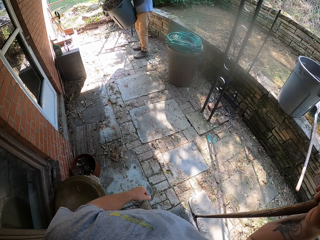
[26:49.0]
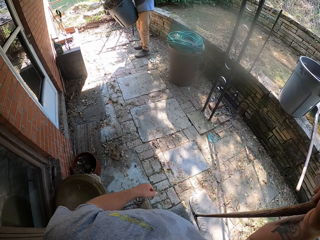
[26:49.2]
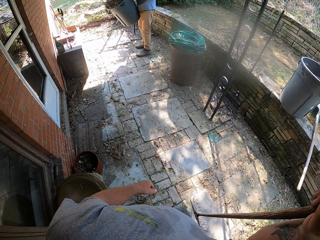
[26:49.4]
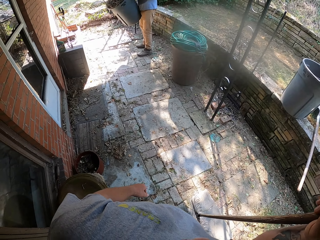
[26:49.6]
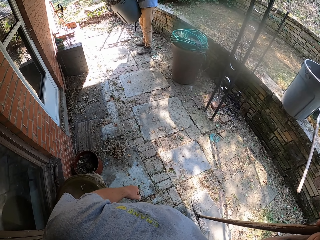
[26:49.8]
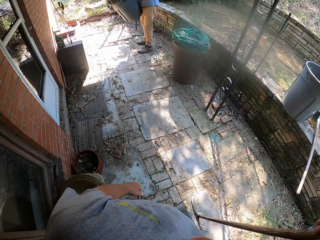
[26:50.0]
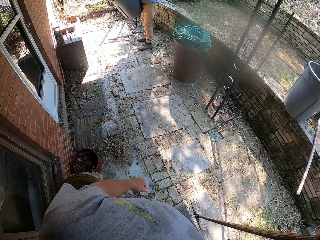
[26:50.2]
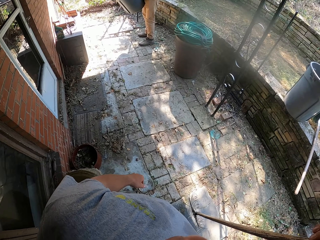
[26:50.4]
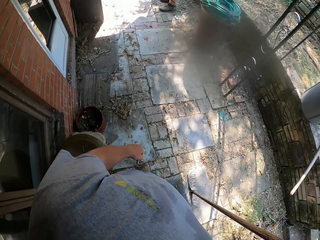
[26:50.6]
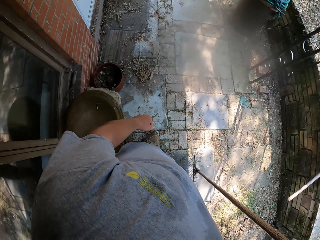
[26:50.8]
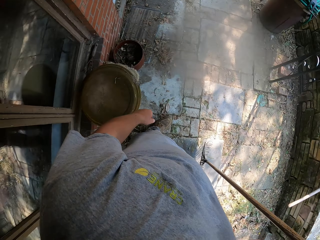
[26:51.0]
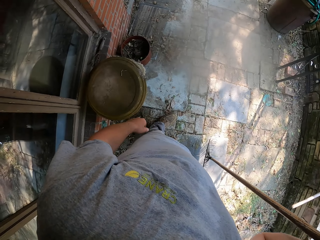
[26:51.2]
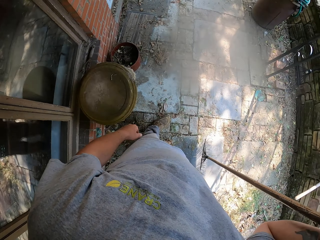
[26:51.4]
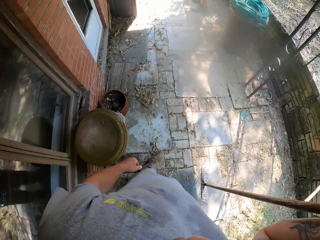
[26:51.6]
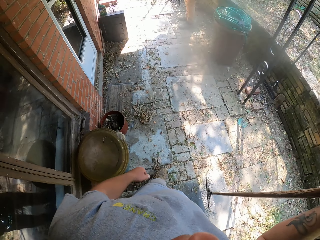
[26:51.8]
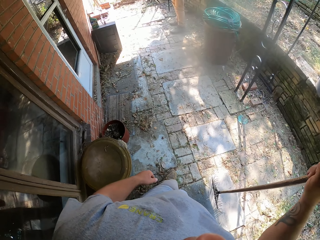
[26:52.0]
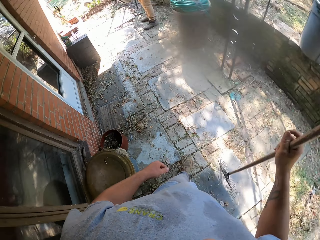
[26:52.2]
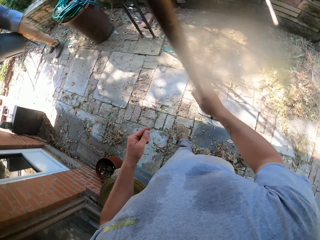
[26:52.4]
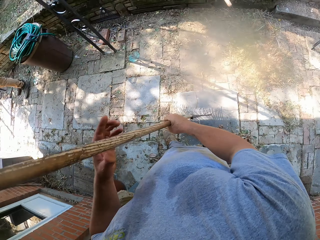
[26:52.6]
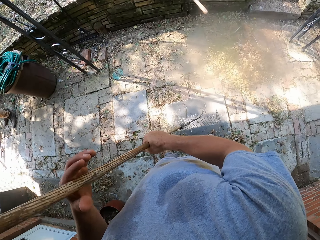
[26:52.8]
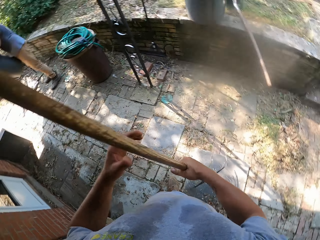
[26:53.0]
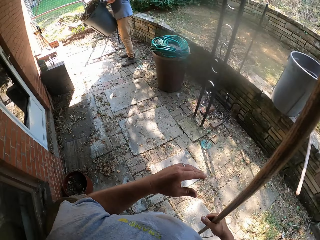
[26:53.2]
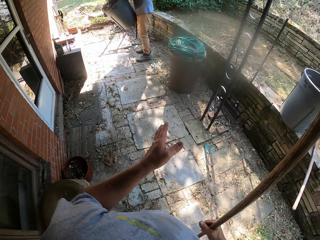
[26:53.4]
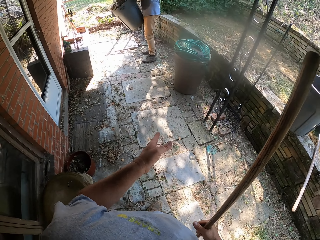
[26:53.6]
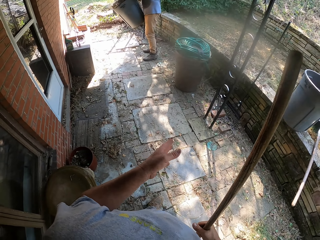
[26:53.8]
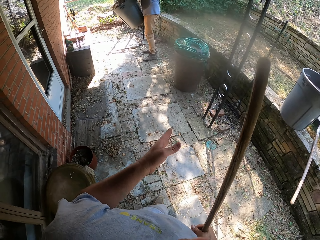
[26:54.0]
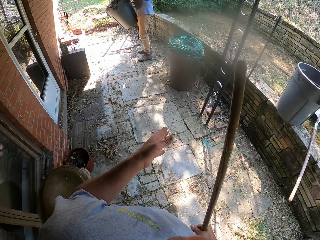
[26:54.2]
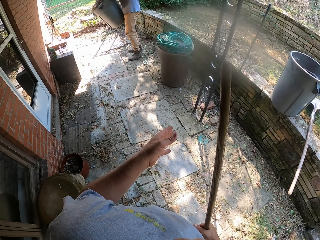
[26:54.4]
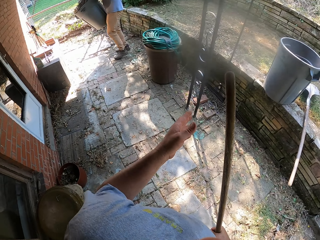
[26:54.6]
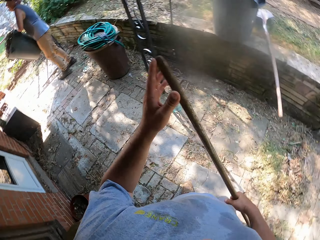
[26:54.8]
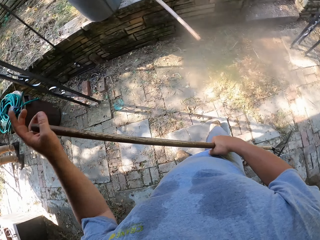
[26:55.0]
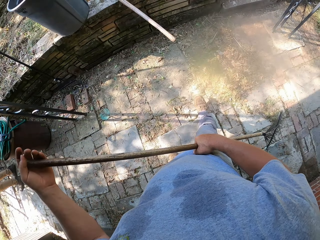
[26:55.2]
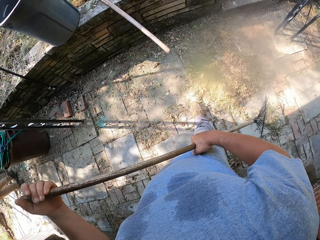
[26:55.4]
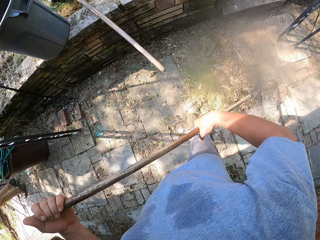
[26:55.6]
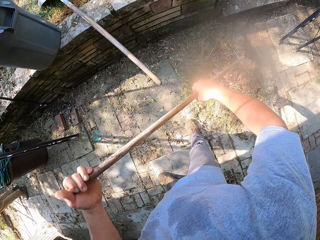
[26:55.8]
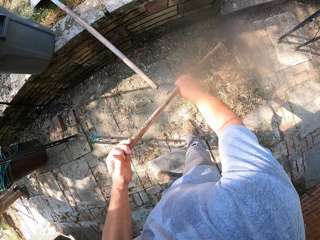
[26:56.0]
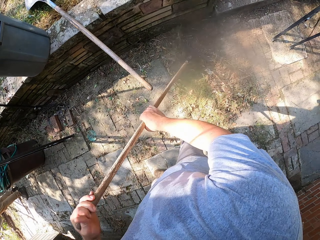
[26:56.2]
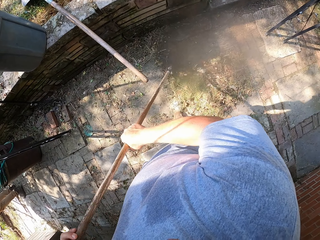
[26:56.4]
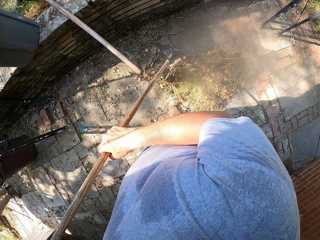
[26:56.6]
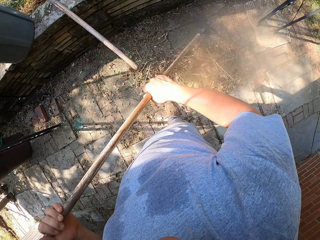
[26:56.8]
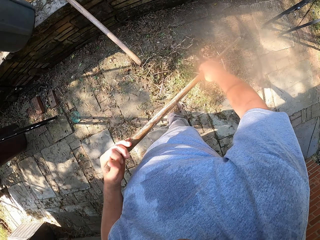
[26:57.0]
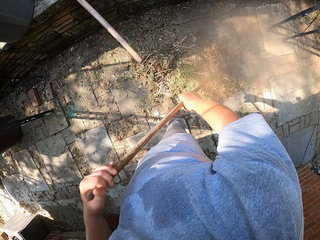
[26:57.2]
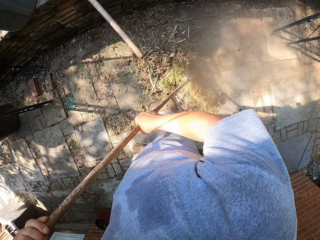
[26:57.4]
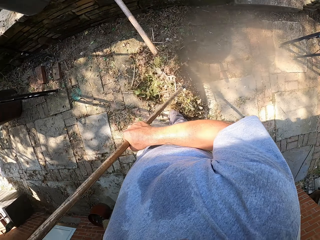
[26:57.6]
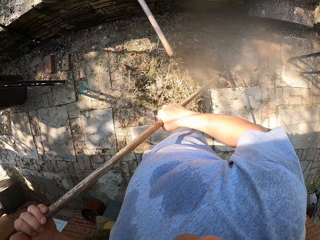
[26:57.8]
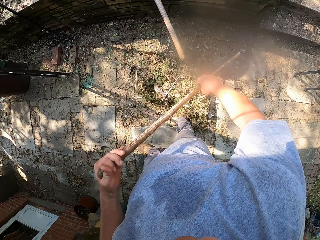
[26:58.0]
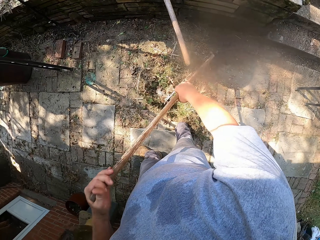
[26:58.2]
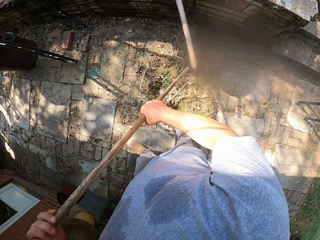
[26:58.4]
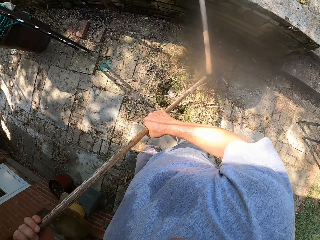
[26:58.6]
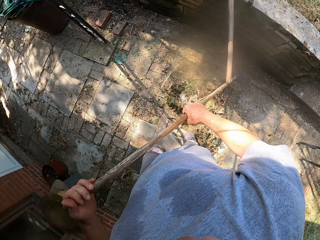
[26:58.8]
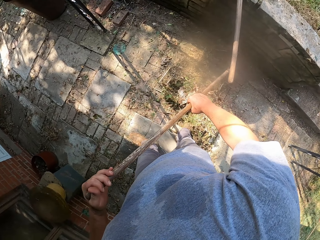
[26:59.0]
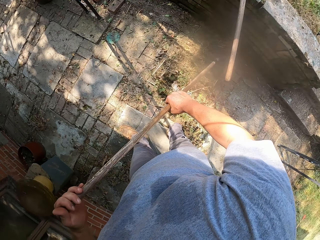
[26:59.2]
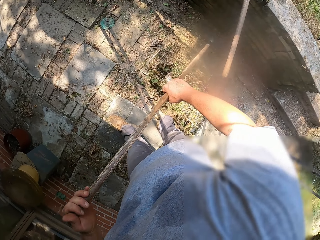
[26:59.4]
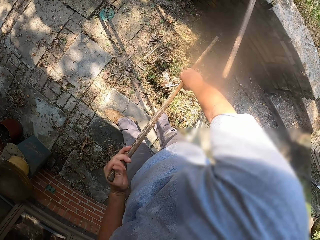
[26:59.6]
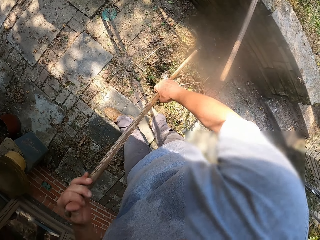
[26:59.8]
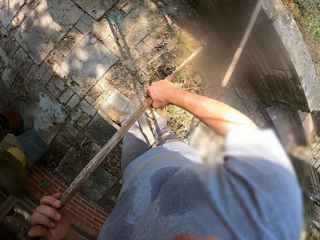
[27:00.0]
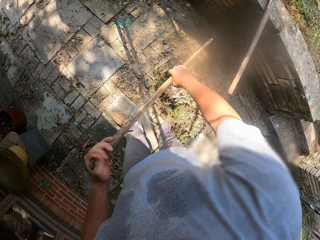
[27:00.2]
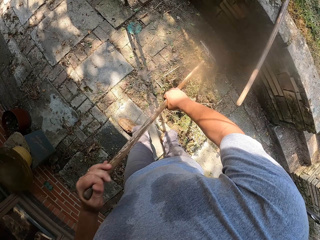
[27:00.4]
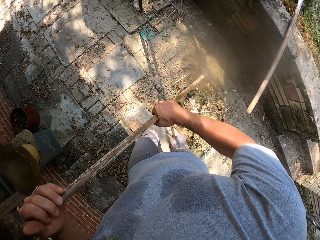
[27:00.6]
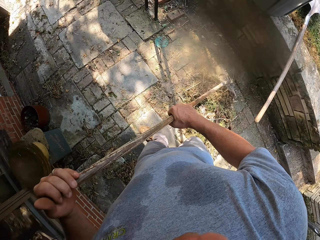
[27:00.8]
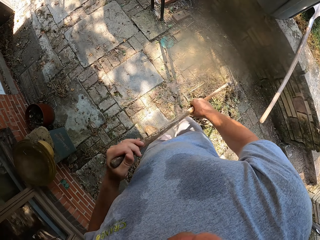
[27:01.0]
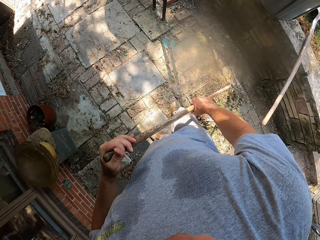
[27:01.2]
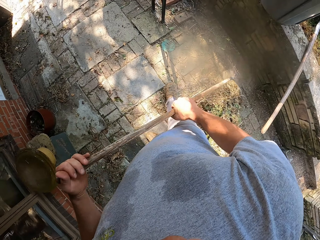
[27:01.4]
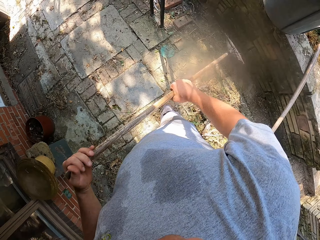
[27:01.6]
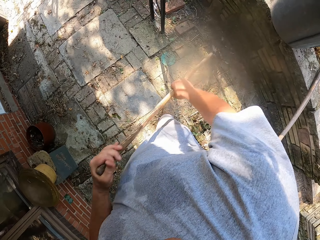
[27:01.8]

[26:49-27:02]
The camera wearer sweeps the grass on the footpath with a rake.

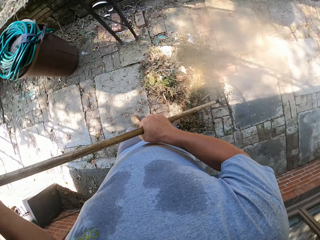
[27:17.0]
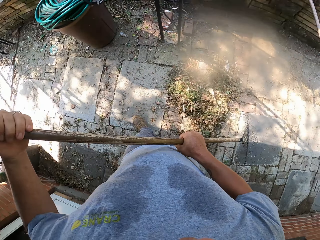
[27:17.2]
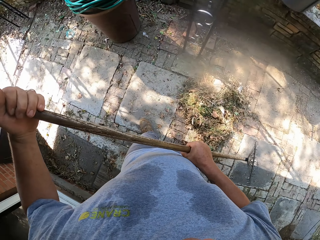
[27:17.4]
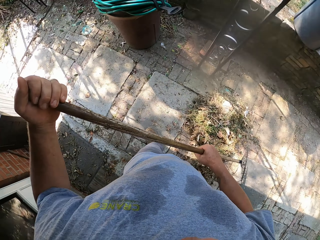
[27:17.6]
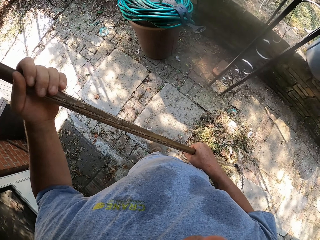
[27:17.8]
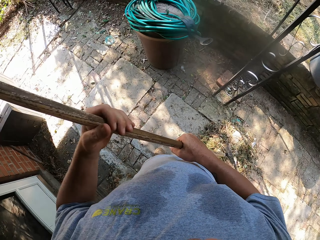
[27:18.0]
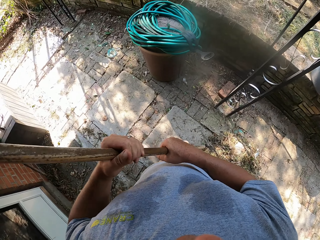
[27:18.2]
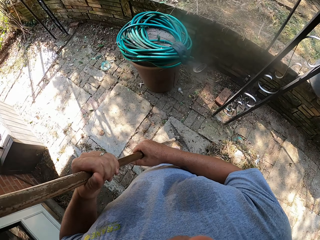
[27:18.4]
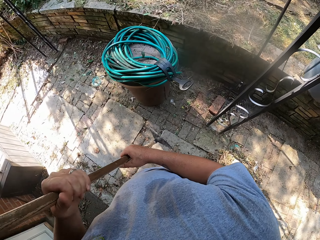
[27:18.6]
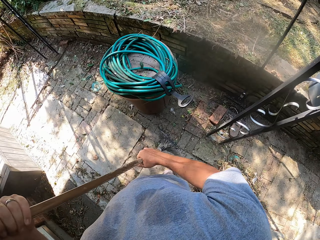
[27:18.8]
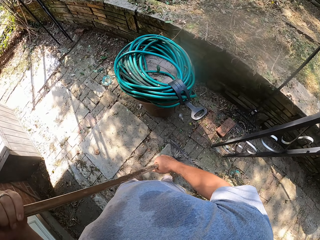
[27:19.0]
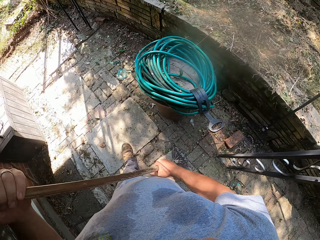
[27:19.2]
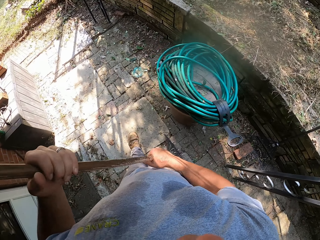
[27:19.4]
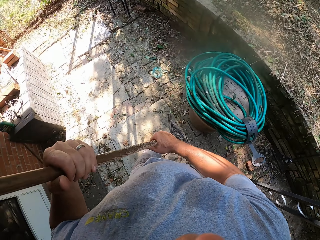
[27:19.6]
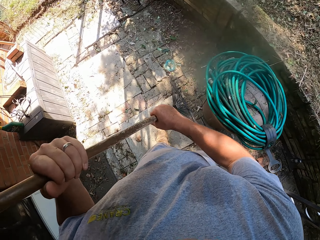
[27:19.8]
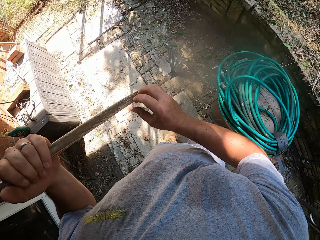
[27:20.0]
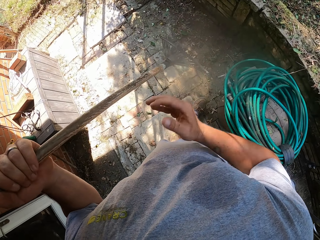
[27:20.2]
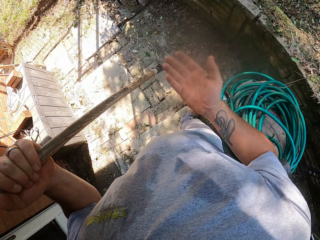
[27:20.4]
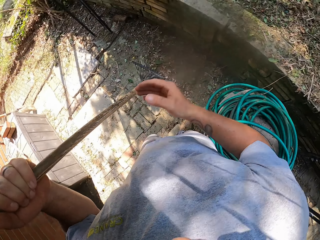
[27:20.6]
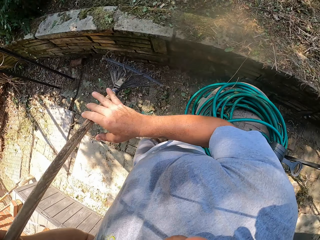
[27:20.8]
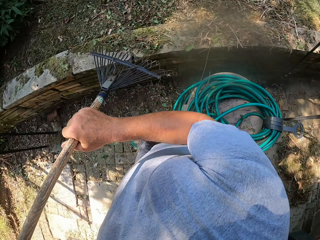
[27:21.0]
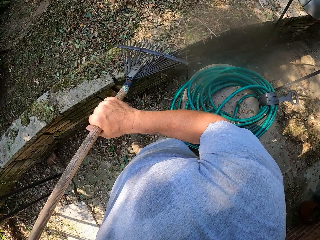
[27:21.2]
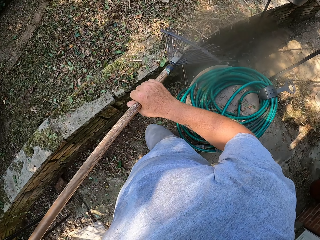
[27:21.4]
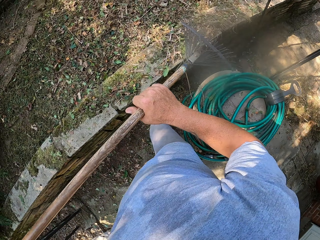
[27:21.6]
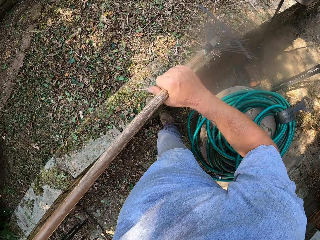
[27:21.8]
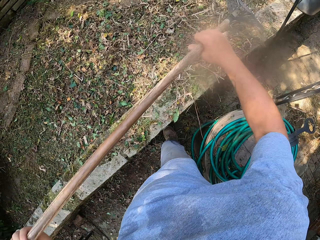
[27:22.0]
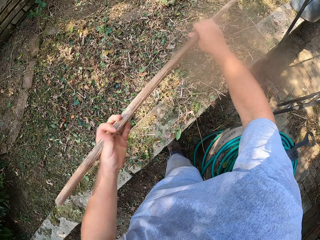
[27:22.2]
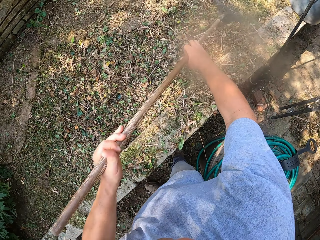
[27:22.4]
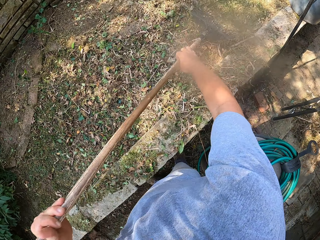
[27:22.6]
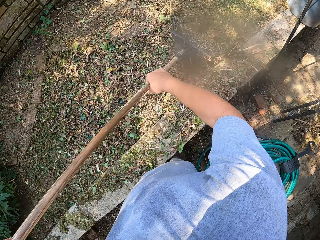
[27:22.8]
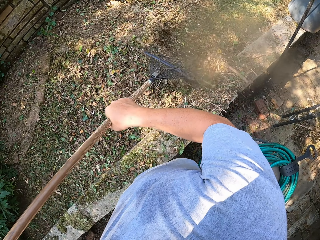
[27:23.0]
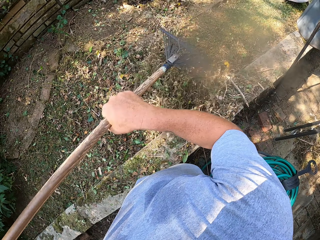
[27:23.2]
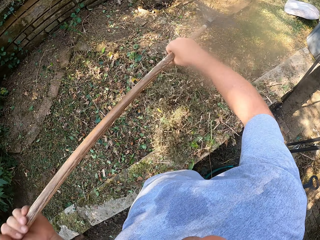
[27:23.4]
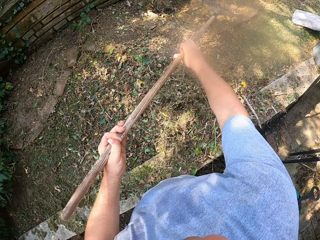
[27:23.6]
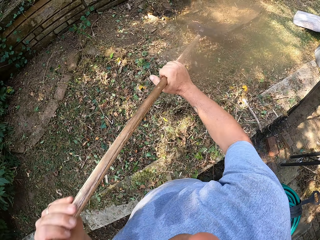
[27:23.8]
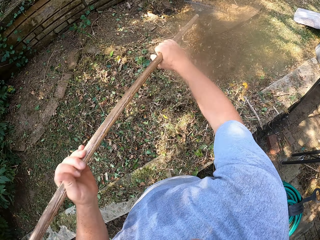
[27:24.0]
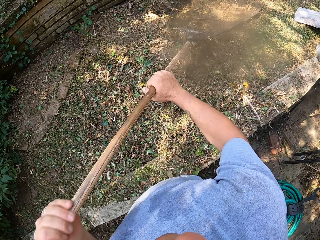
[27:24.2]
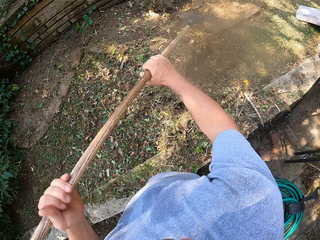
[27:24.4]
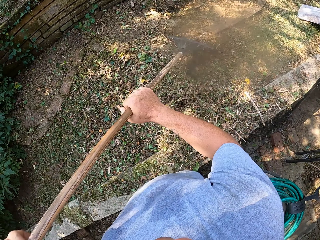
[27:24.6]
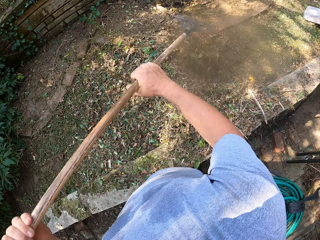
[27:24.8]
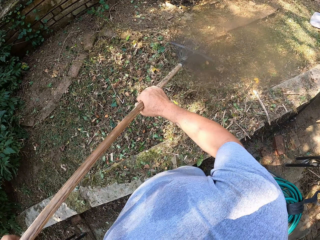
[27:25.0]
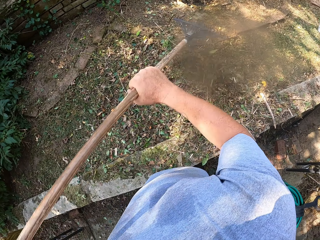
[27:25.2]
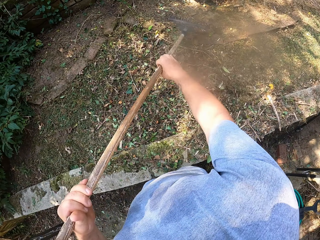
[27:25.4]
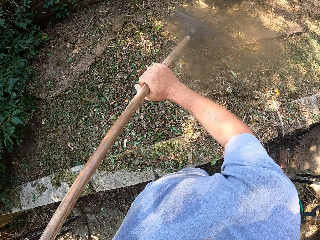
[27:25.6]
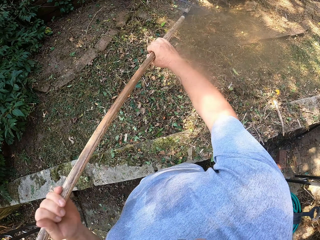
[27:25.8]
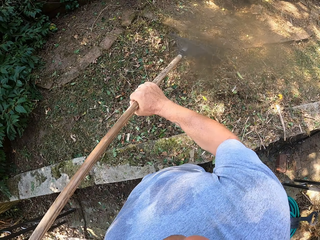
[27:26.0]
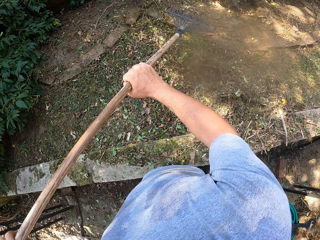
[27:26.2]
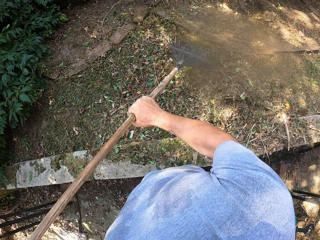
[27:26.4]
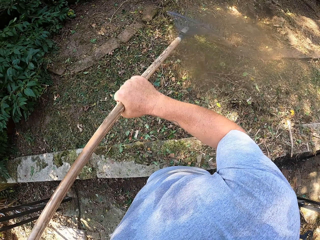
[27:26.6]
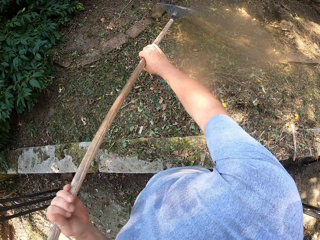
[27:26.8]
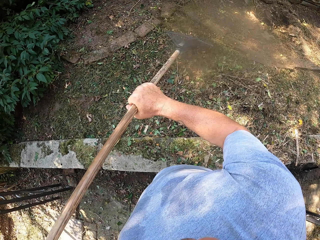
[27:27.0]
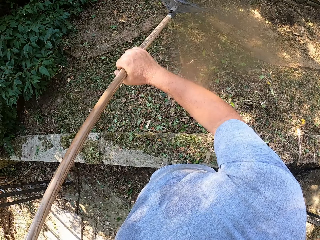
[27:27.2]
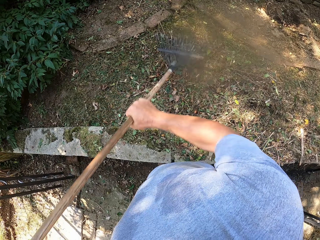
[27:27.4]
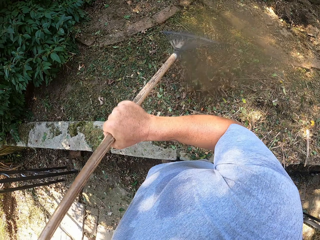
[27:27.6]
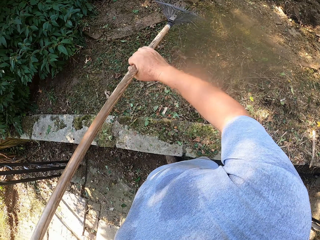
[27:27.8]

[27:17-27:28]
The camera wearer walks around. They sweep with a rake.
